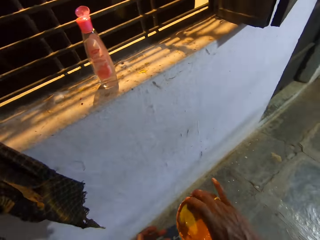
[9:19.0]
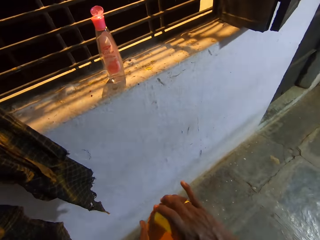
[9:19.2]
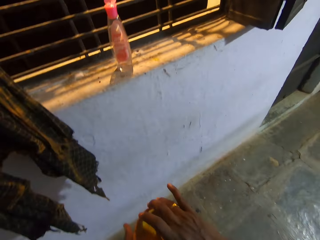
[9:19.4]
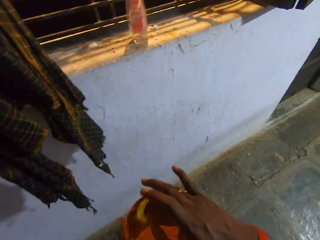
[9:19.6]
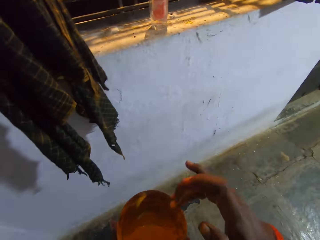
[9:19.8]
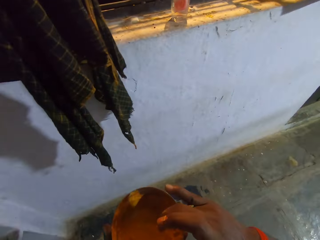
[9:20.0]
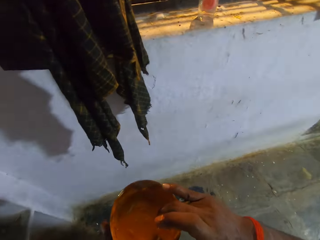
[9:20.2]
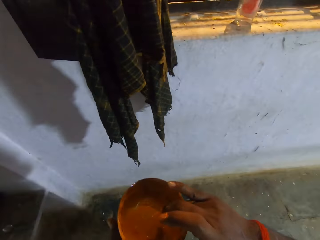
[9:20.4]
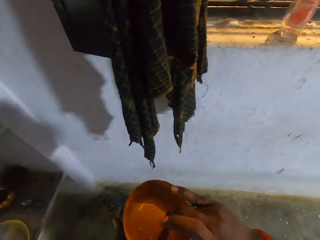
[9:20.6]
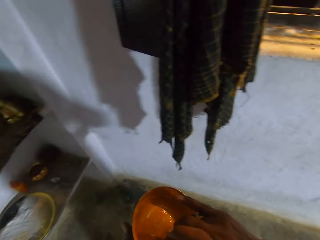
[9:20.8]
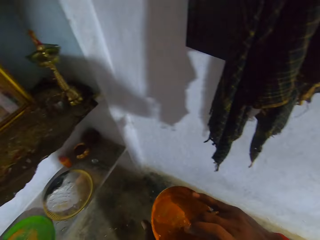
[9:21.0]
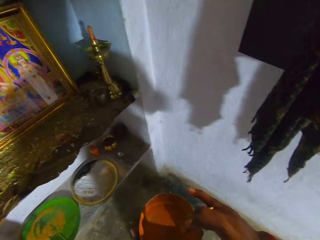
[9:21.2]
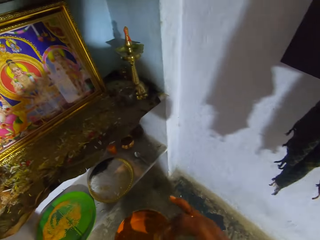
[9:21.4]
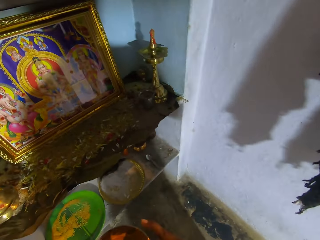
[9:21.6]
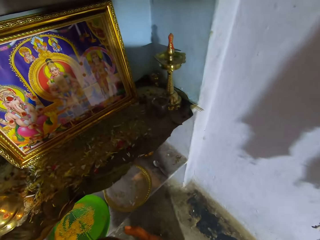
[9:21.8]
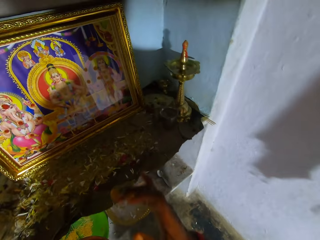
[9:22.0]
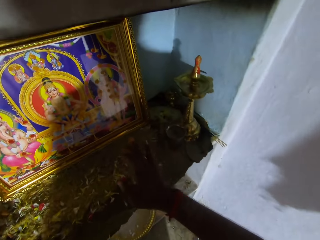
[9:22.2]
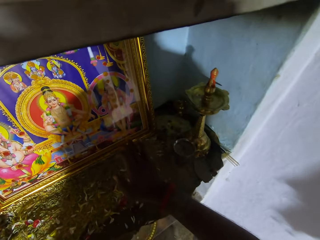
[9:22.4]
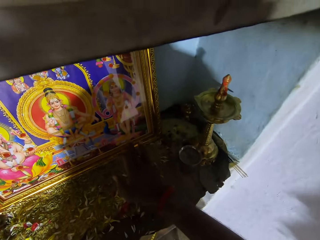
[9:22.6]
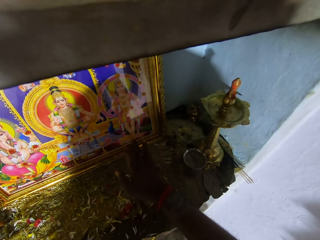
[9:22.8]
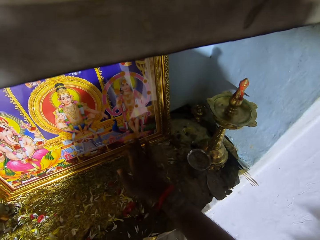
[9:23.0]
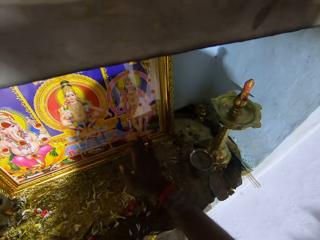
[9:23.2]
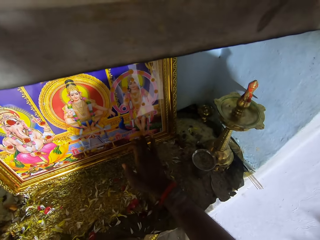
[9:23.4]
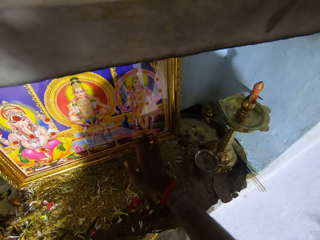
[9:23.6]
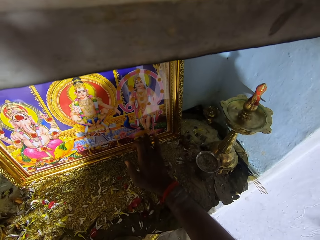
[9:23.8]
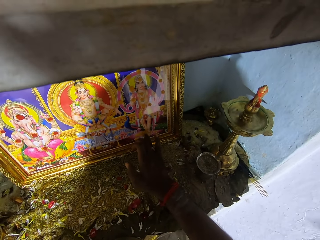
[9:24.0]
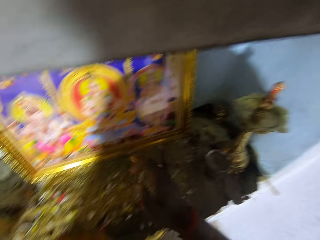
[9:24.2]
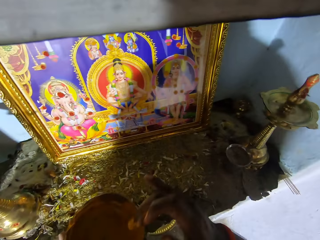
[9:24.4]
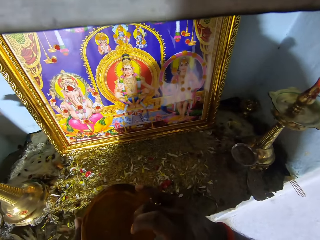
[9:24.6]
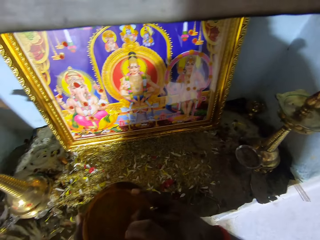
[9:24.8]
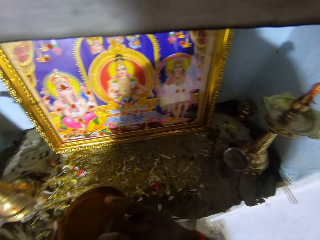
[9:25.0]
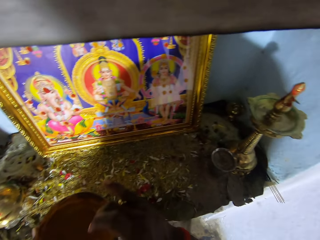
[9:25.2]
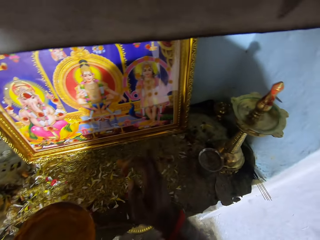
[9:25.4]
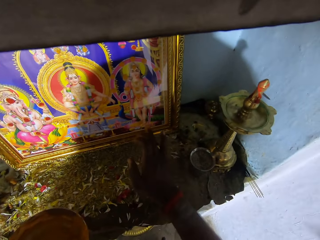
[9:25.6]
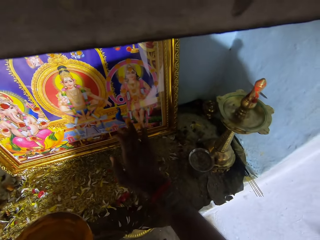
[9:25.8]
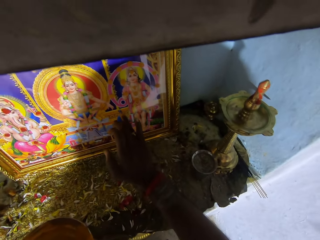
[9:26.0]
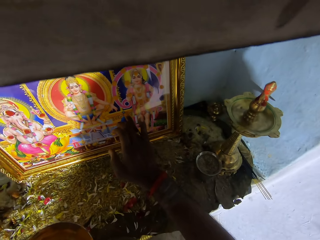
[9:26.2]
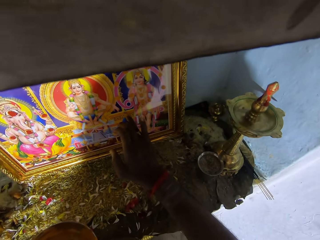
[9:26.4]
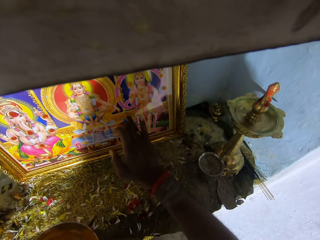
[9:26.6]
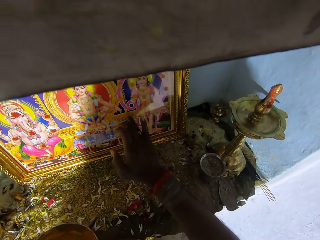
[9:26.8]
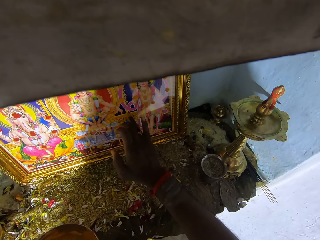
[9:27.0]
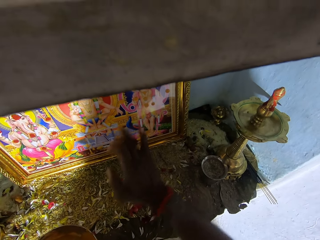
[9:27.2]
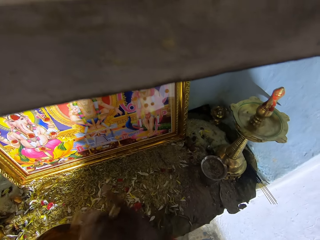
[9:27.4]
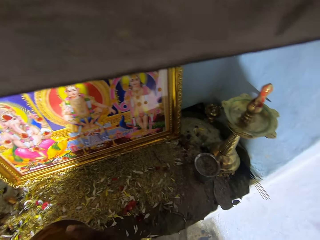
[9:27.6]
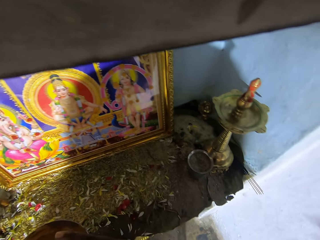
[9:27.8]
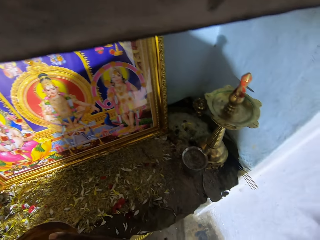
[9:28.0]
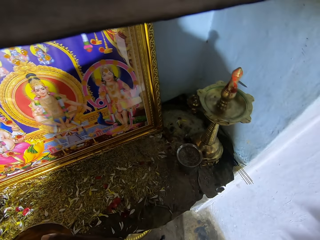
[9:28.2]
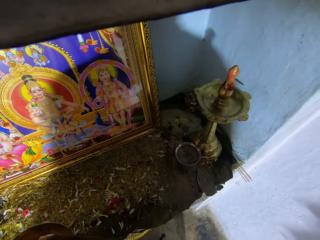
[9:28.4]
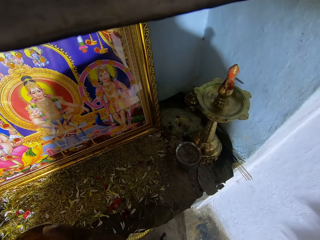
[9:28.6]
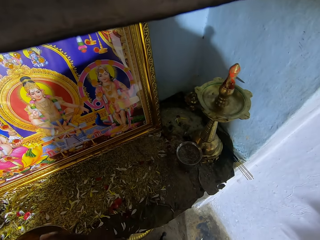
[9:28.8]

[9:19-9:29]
The camera wearer passes the bowl to the left hand. They pick up the plate. They apply the paste on the portrait.

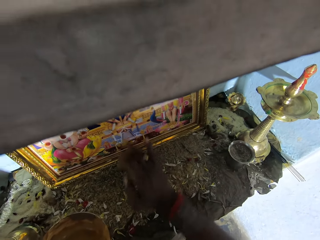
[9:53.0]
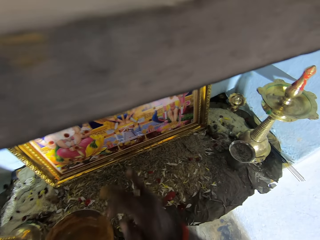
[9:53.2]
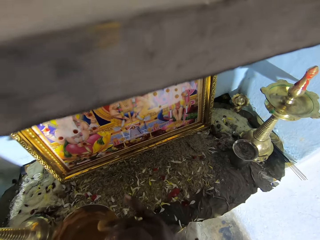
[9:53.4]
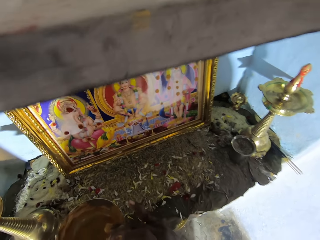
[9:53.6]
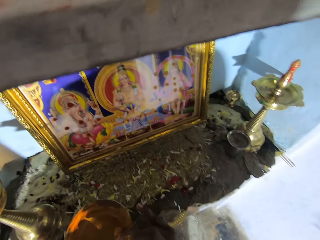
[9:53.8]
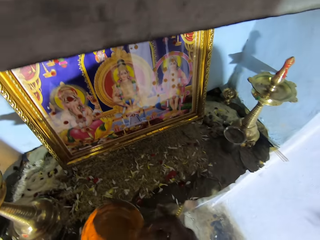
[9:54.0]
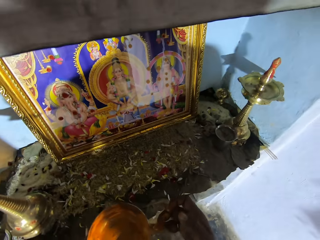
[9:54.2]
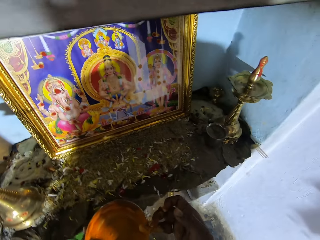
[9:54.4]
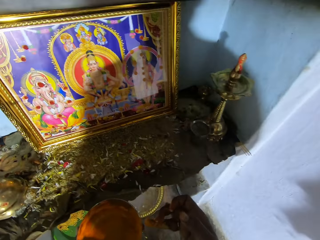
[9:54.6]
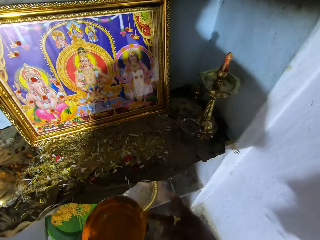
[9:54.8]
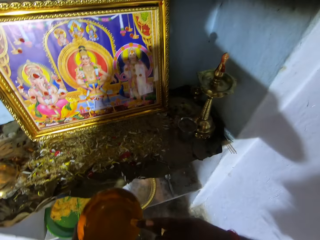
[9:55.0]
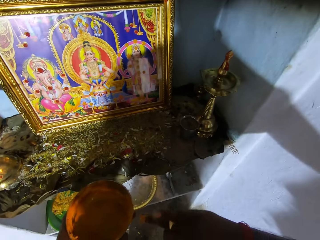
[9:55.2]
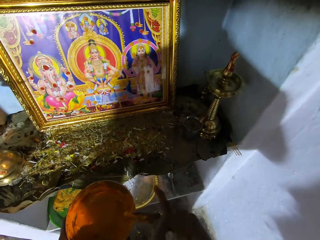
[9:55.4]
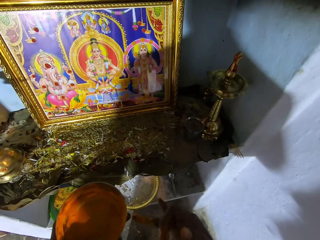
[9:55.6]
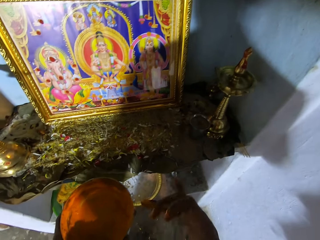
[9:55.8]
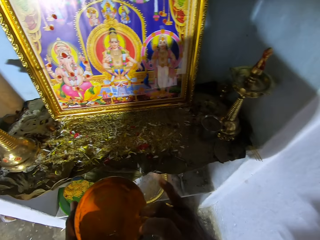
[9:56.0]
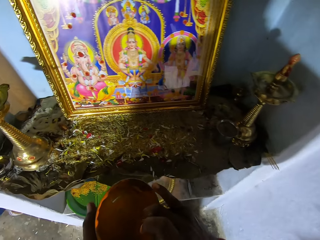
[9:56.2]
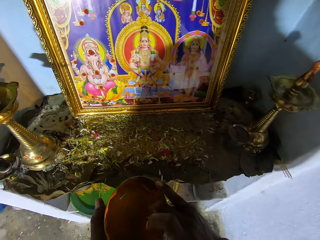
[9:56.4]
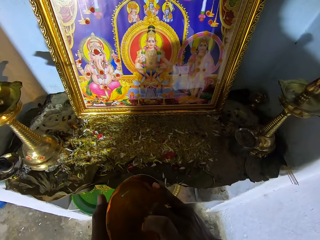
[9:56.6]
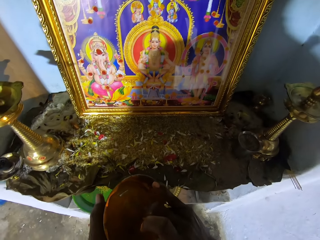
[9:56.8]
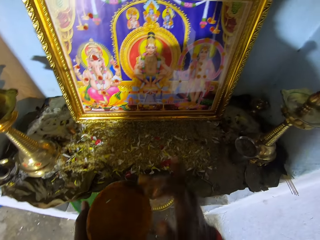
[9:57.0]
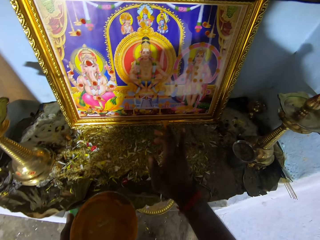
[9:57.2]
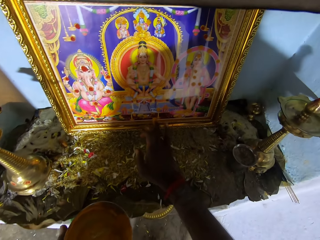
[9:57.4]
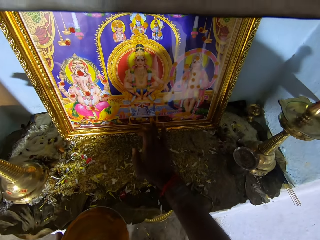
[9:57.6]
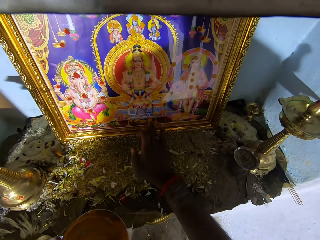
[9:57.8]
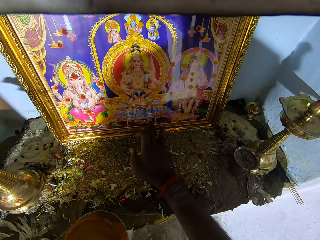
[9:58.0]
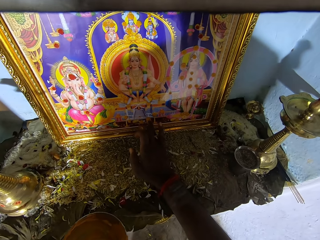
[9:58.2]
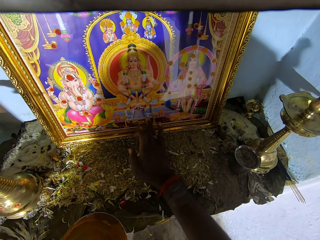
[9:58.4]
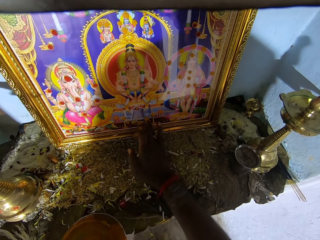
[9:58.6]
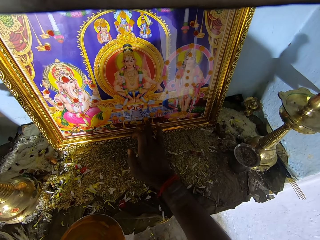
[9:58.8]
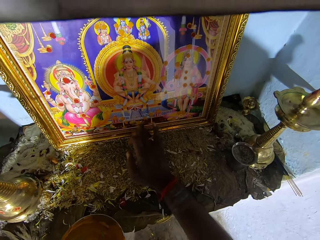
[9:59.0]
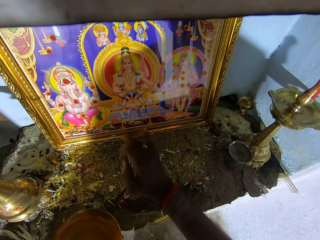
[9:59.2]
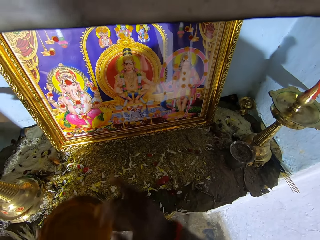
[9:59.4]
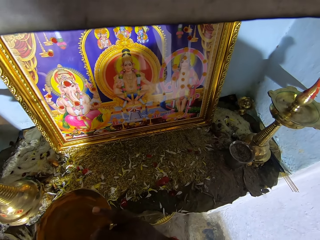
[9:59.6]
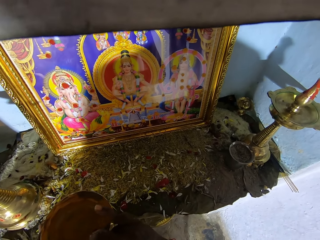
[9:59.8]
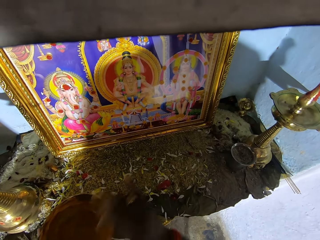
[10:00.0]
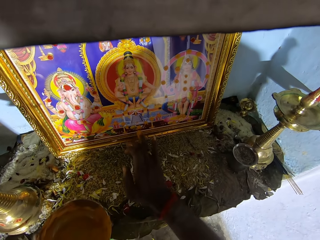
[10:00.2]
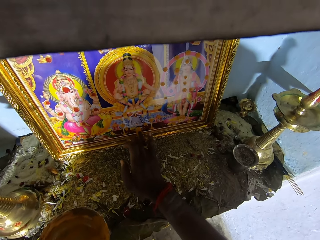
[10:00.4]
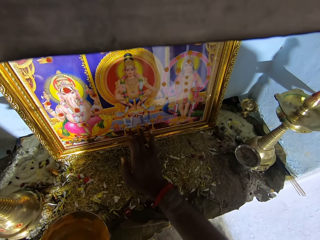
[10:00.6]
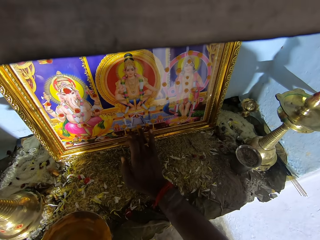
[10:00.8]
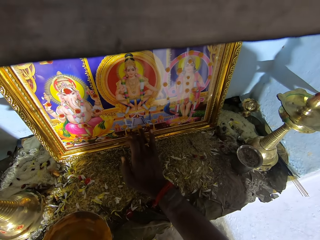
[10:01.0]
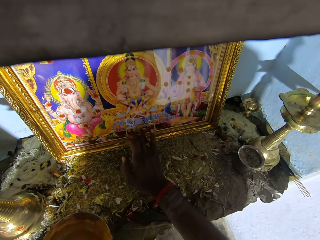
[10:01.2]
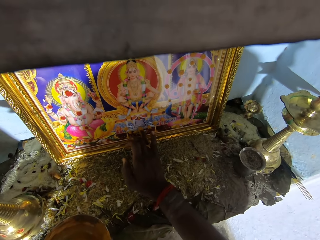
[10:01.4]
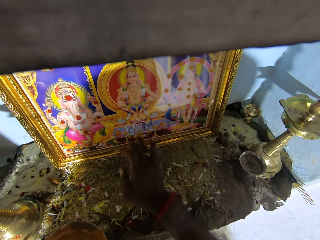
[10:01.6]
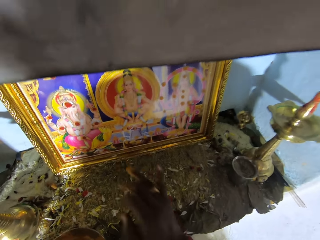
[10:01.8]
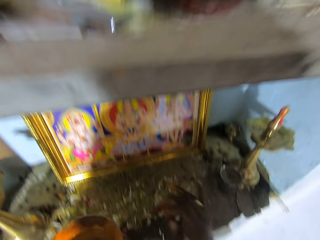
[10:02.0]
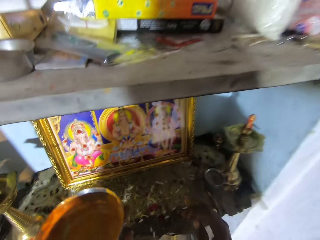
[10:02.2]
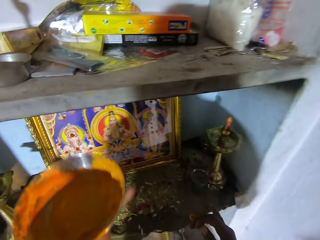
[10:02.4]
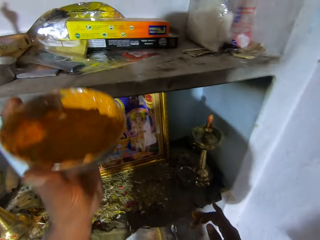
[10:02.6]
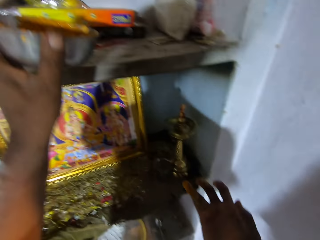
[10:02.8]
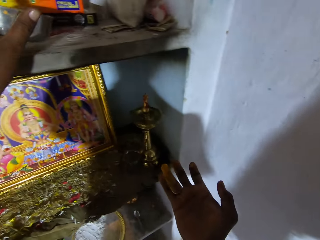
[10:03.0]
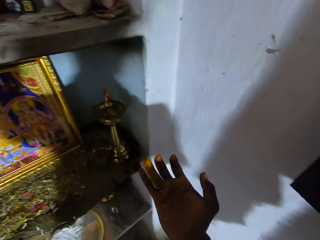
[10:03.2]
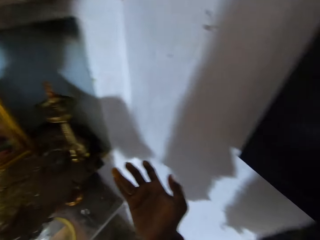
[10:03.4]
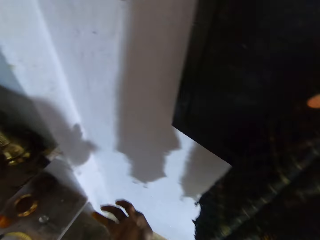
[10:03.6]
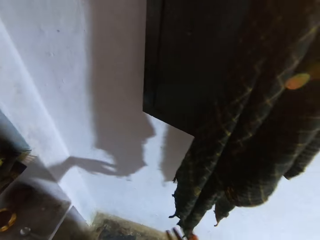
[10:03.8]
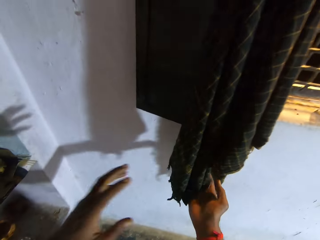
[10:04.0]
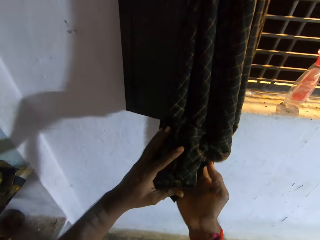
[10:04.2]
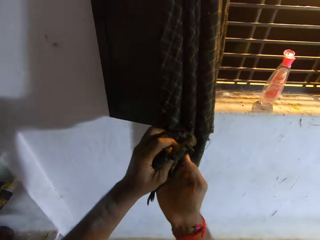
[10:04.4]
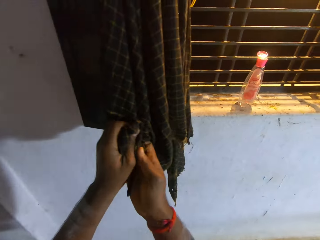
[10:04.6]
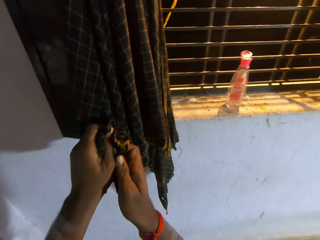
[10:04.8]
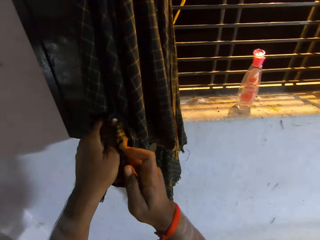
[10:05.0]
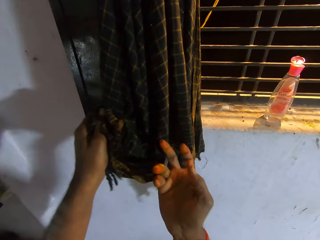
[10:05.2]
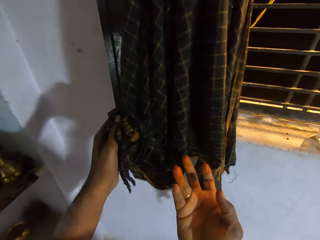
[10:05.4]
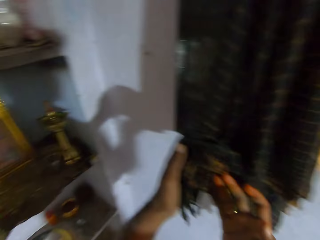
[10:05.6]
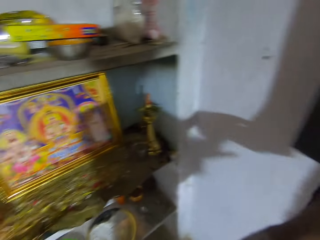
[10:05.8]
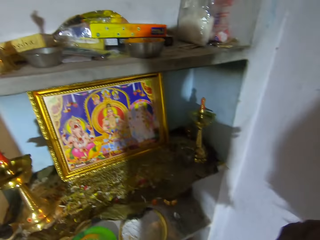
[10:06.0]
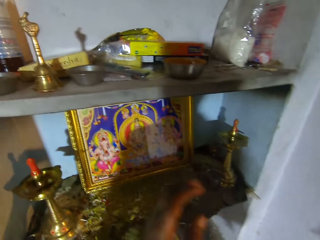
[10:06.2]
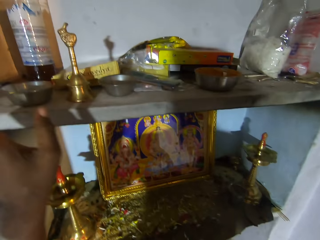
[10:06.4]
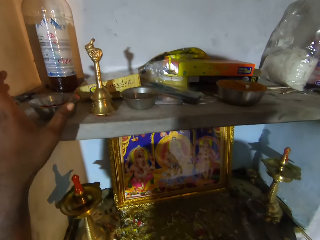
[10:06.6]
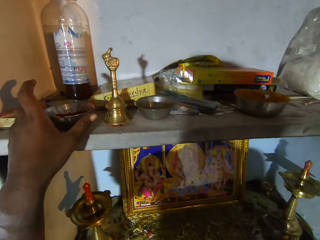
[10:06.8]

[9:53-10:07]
The camera wearer scrapes off paste from the hand. They apply the paste on the portrait. They put the bowl with paint on the shelf. They wipe the hands with the cloth.
